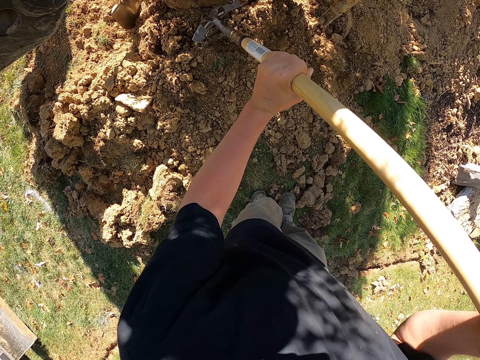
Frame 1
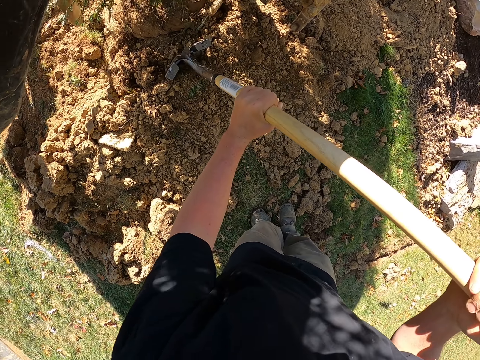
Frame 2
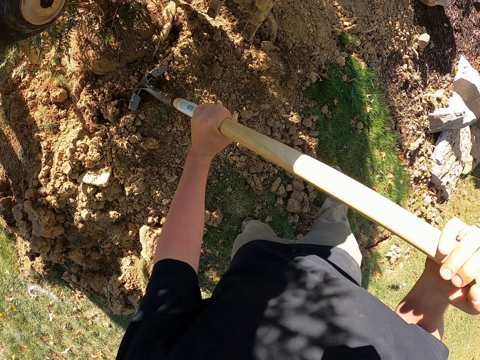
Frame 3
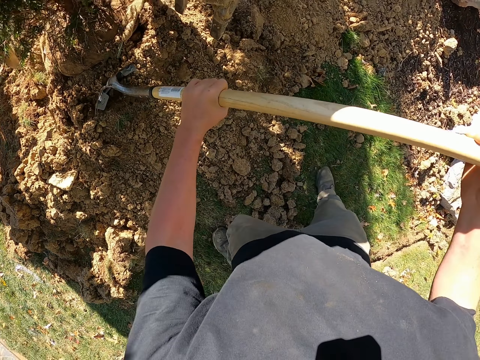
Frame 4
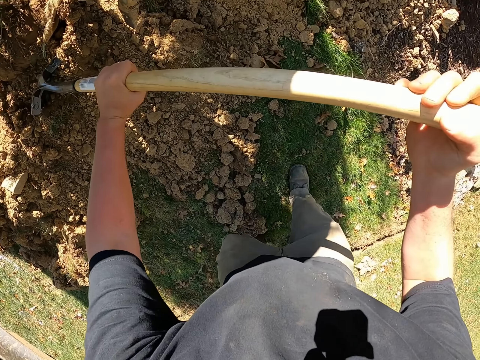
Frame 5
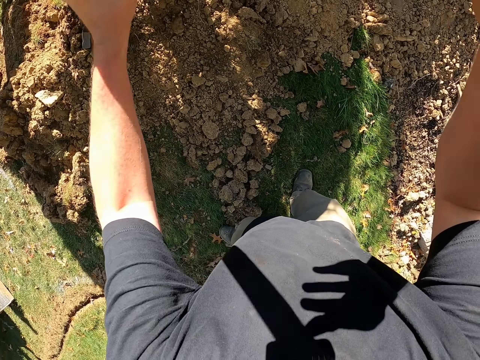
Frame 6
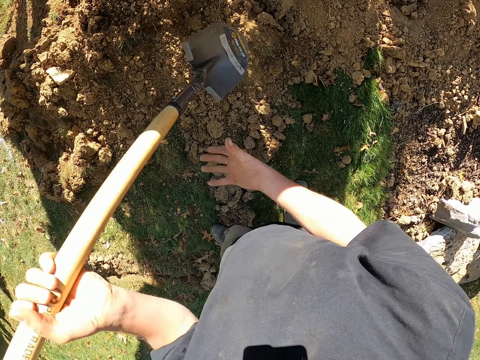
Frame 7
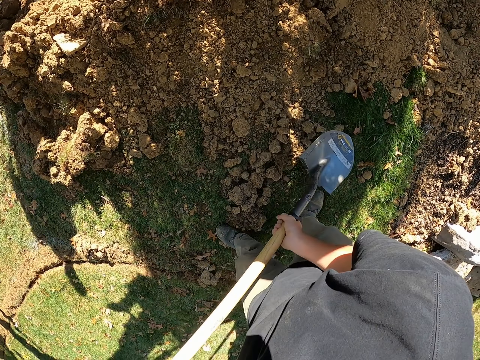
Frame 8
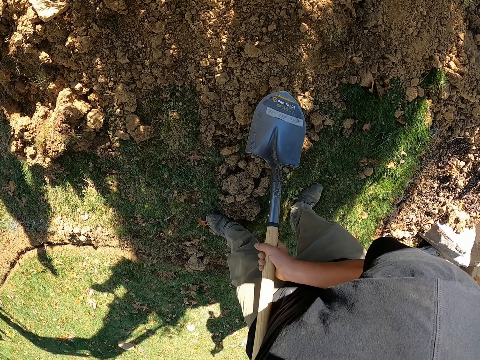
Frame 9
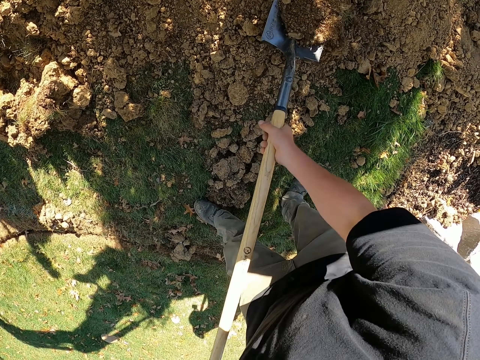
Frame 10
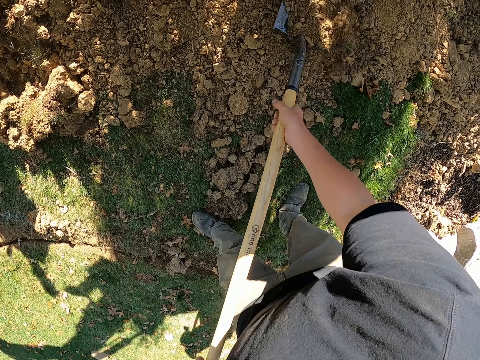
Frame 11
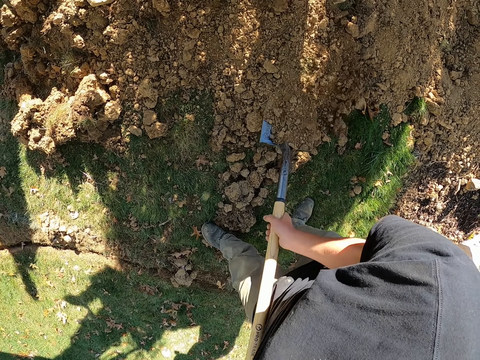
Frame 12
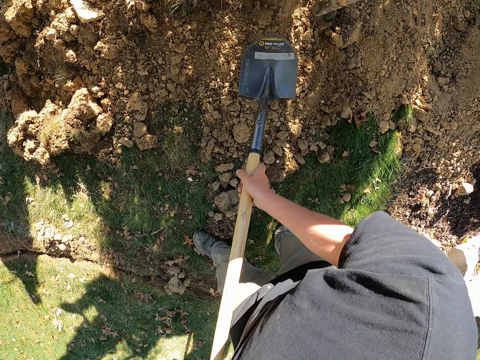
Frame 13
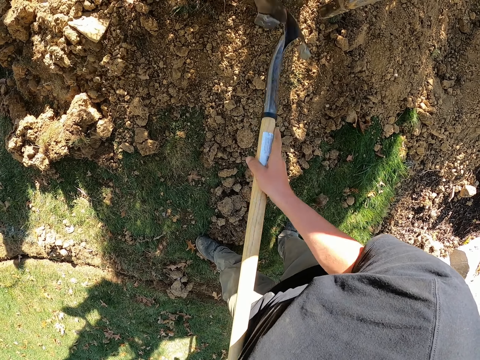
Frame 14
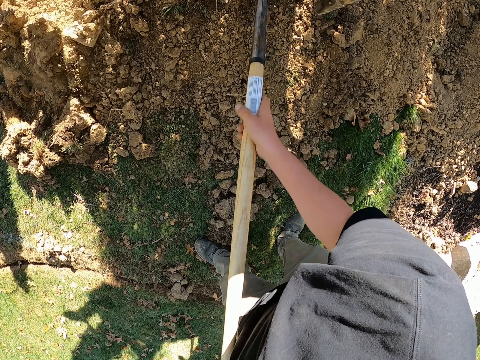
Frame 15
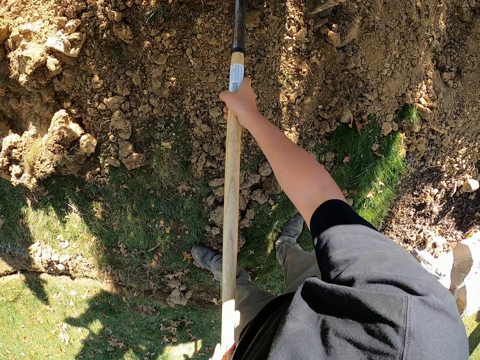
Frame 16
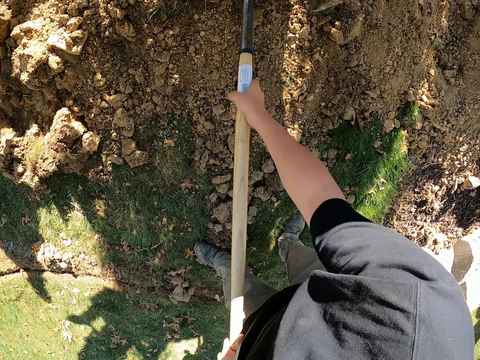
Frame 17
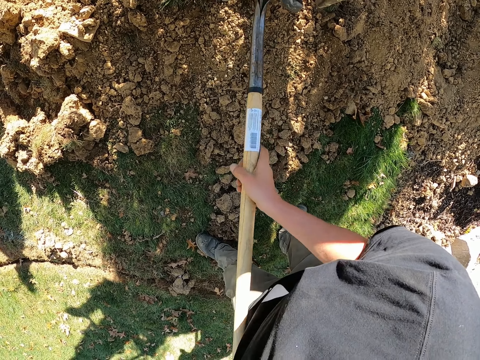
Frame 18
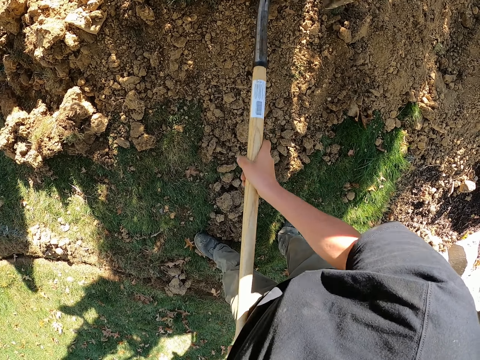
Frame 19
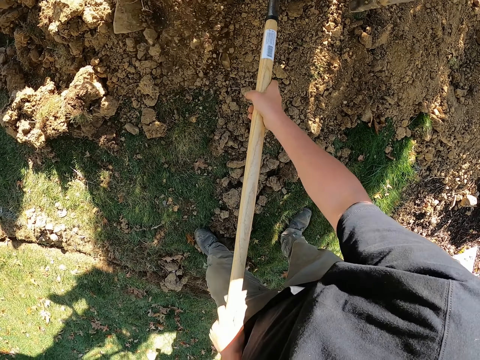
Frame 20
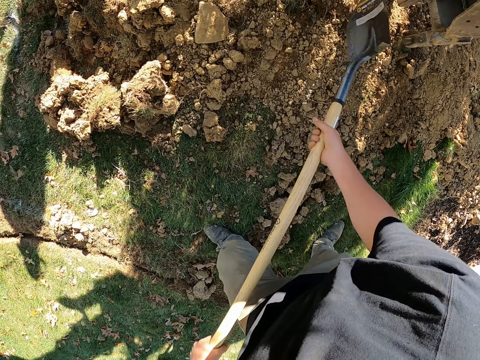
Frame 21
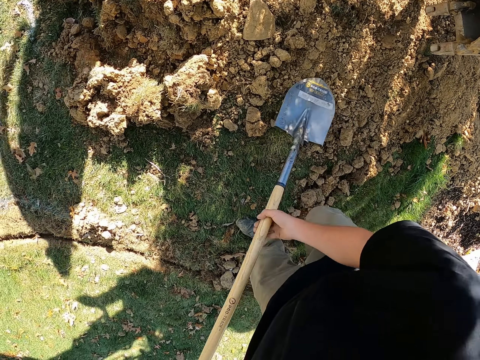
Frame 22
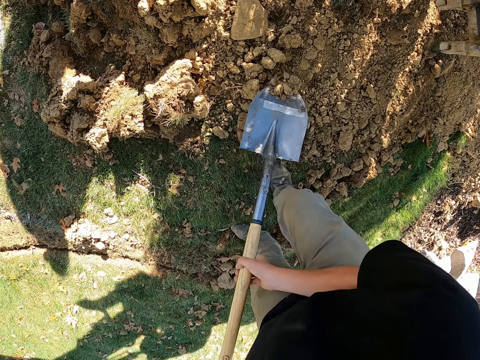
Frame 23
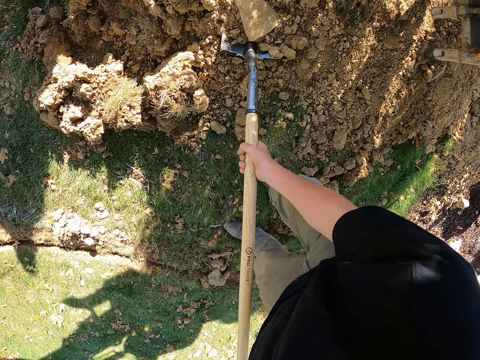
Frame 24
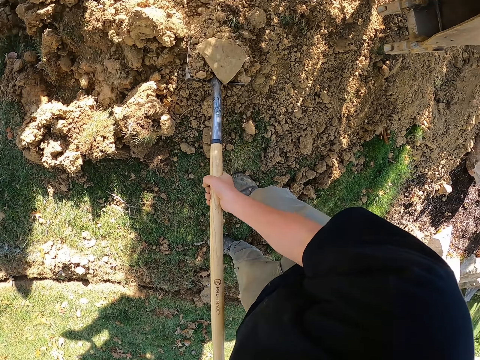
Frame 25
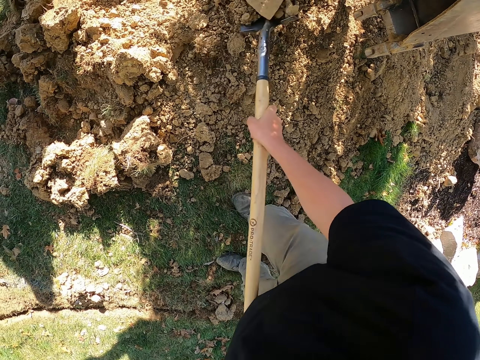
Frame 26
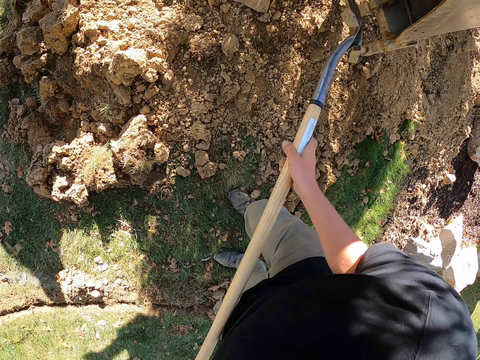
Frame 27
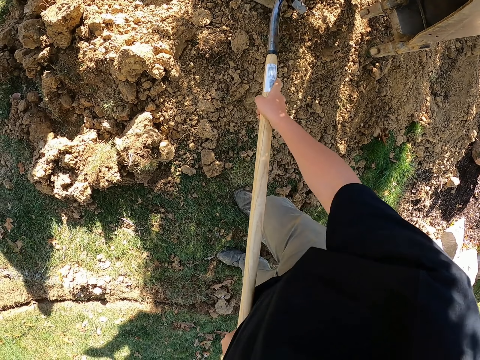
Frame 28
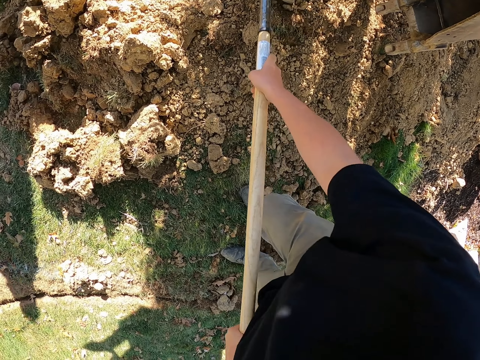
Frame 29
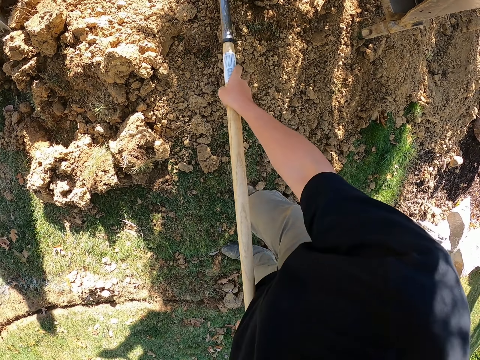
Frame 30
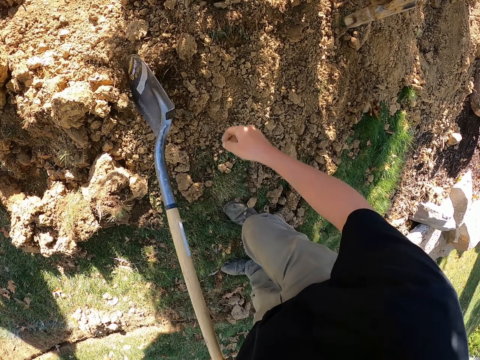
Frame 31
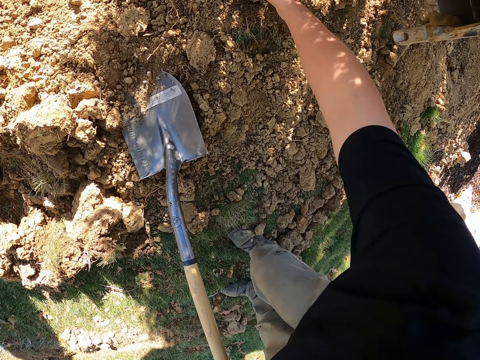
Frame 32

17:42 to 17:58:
The camera wearer takes soil with a spade. They throw the soil on the plant. They spread the soil on the plant. They hit the spade on the soil. They take soil with the spade. They throw the soil on the plant. They spread the soil on the plant.

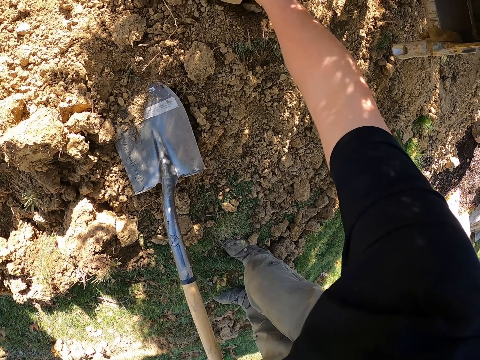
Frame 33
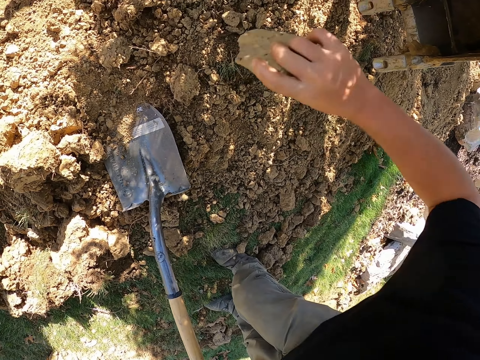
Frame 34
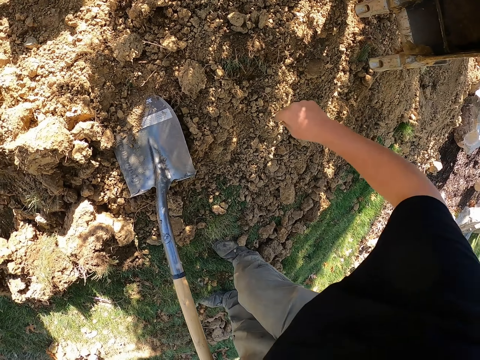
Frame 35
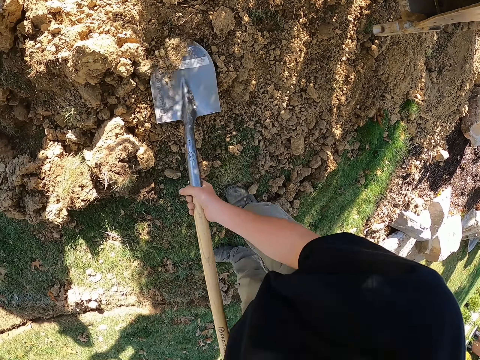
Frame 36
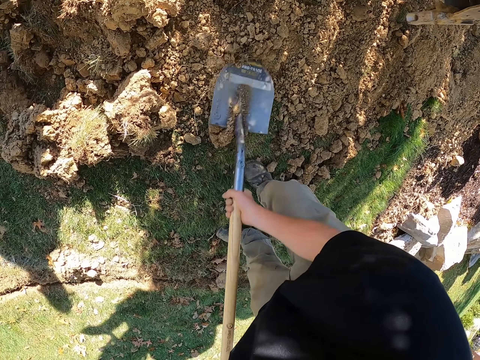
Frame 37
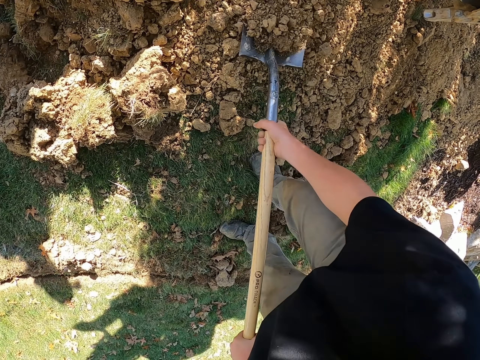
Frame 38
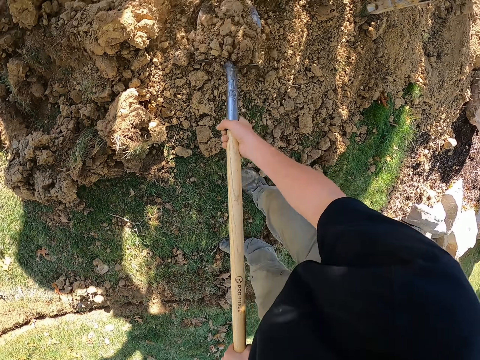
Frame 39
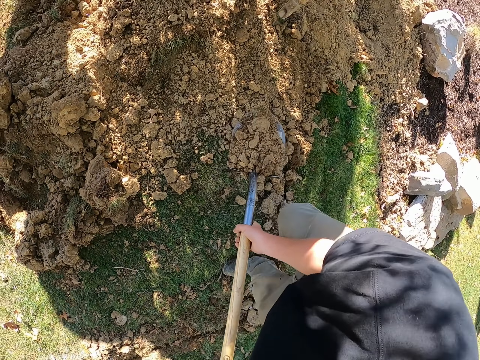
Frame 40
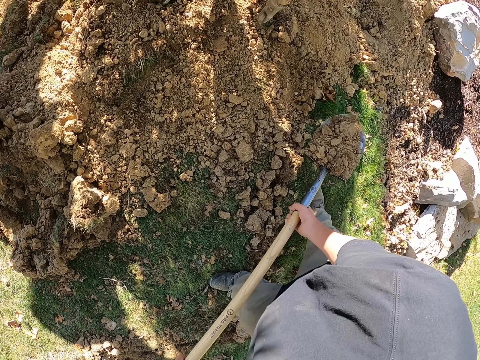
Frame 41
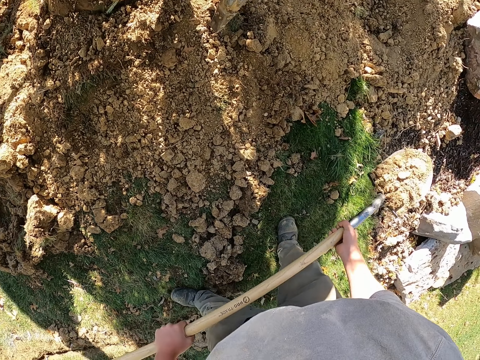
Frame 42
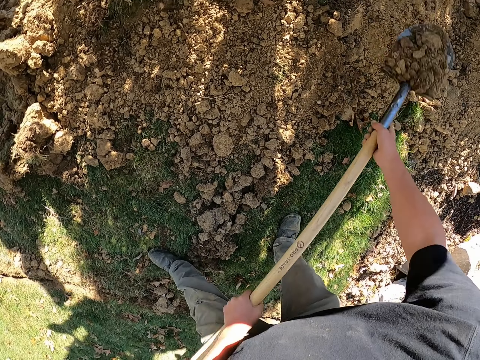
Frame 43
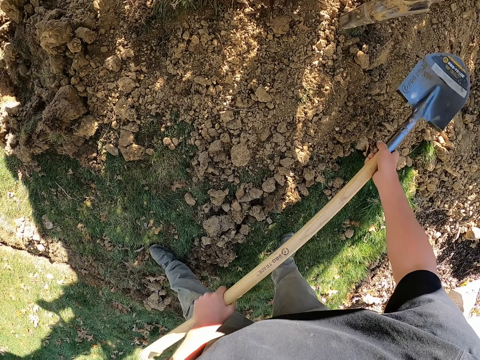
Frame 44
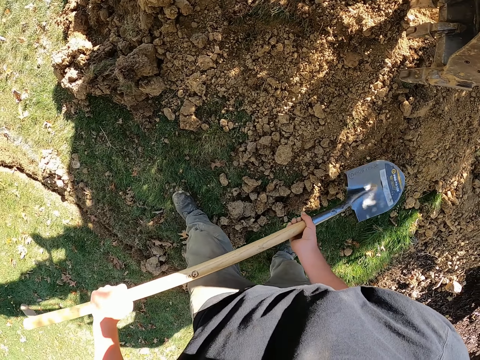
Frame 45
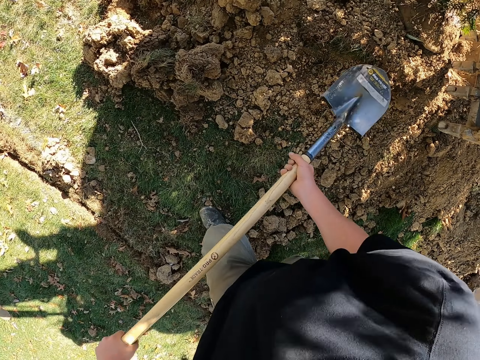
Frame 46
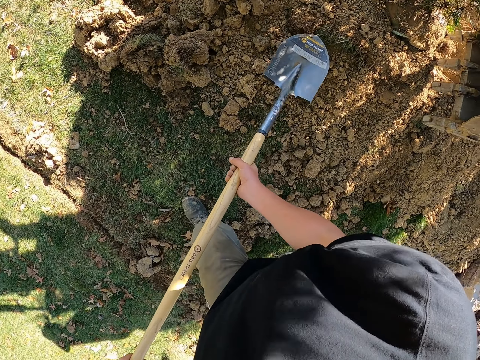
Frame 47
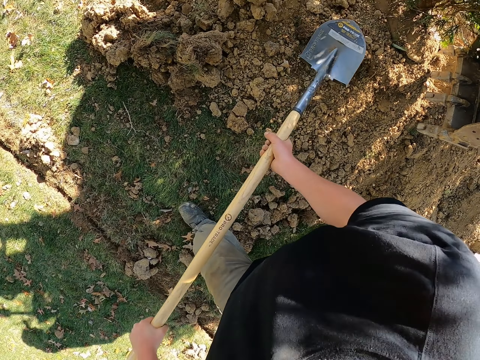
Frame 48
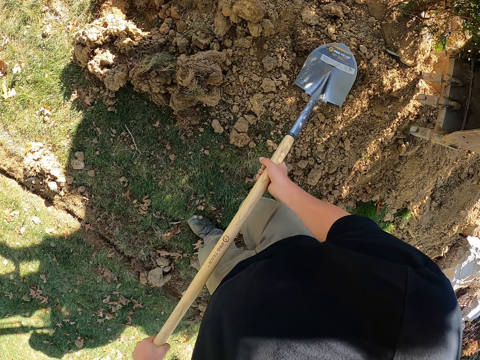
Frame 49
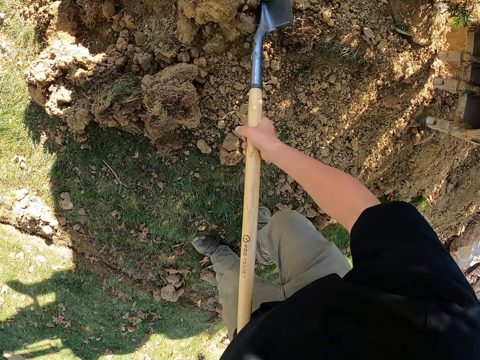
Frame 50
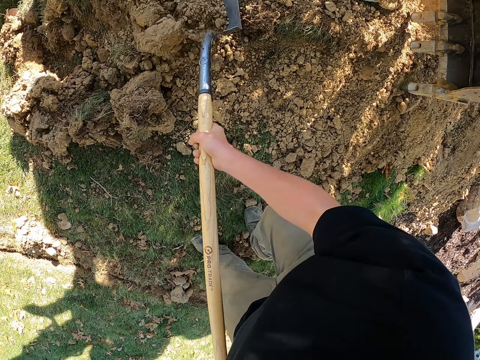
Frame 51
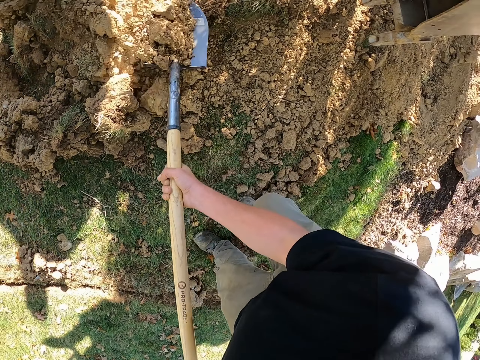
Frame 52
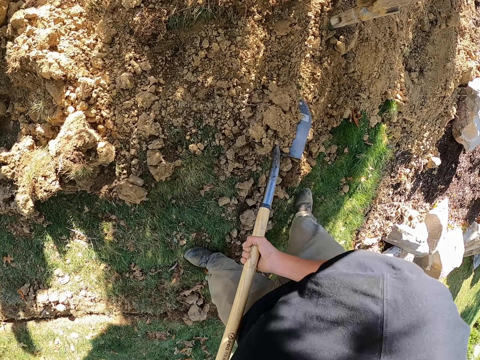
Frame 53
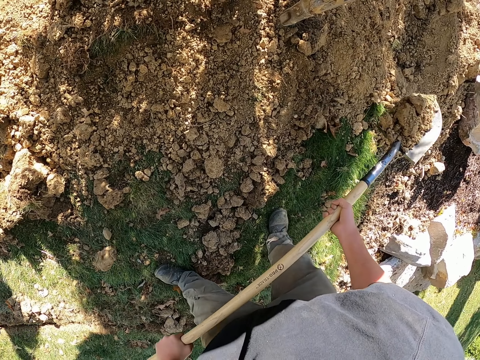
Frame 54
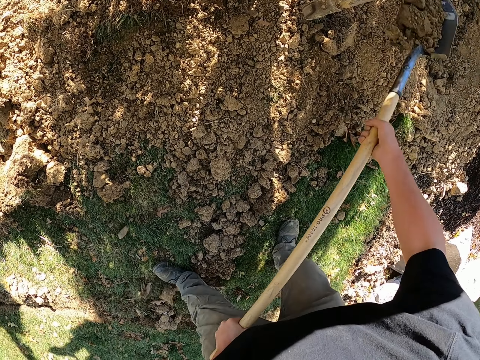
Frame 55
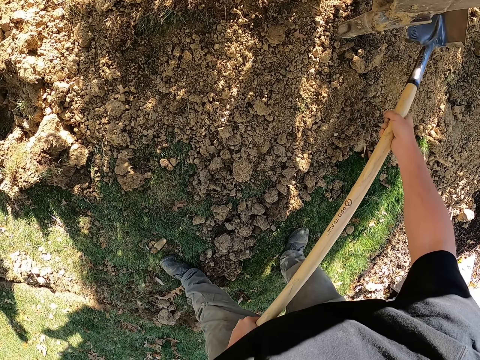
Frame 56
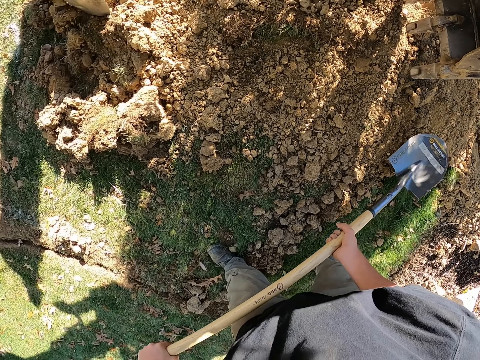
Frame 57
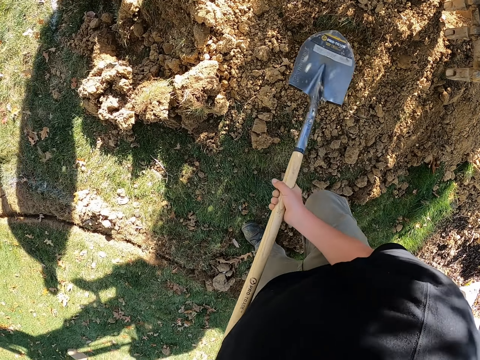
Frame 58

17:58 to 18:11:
The camera wearer holds a solid like soil. They take soil with a spade. They throw the soil on the plant. They take soil with the spade. They throw the soil on the plant.
